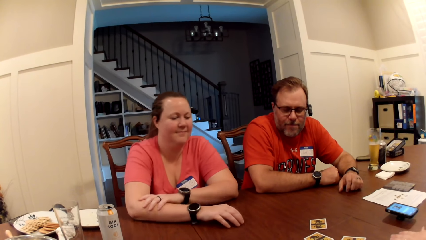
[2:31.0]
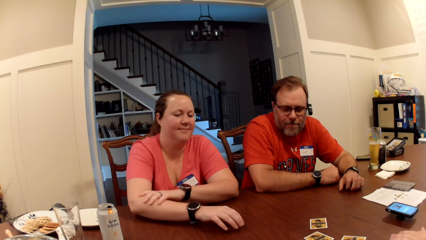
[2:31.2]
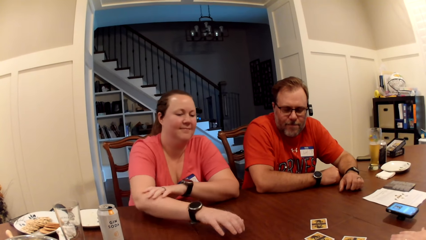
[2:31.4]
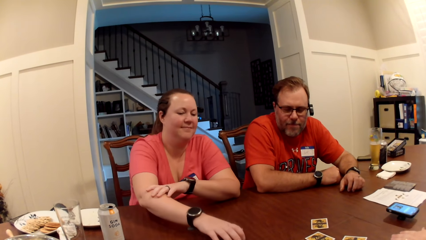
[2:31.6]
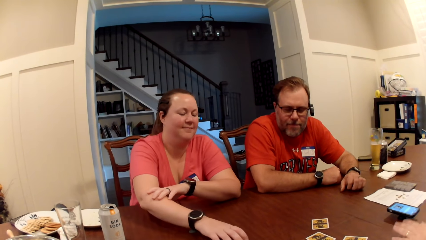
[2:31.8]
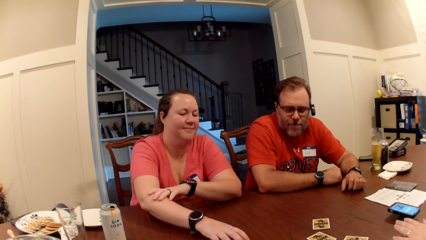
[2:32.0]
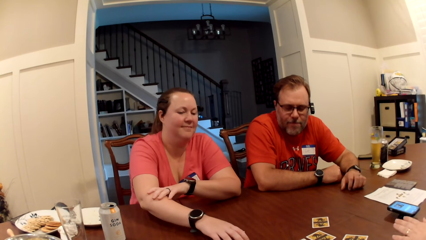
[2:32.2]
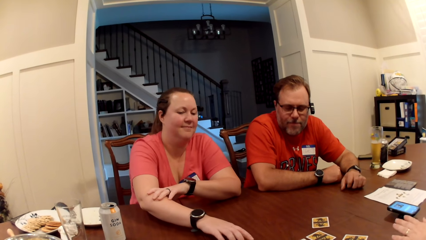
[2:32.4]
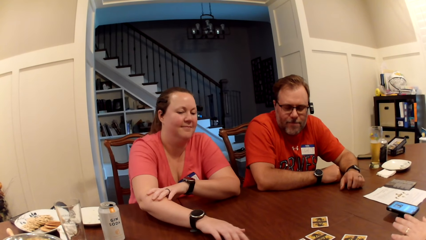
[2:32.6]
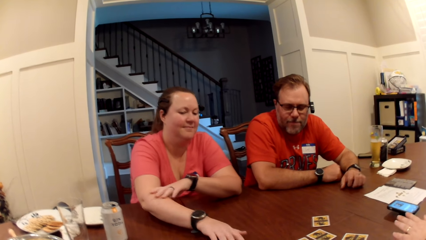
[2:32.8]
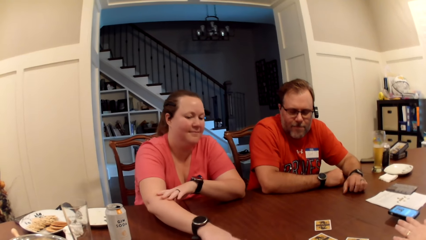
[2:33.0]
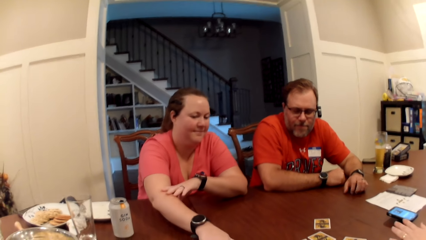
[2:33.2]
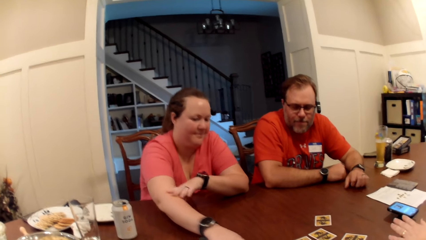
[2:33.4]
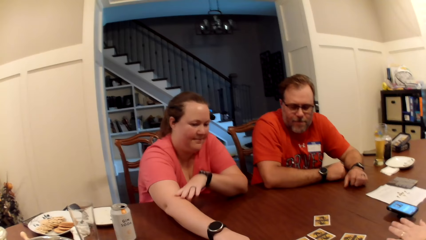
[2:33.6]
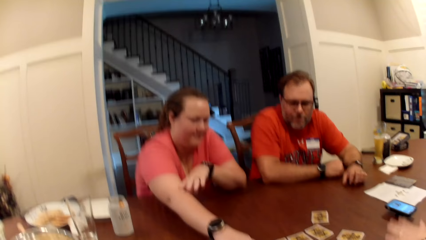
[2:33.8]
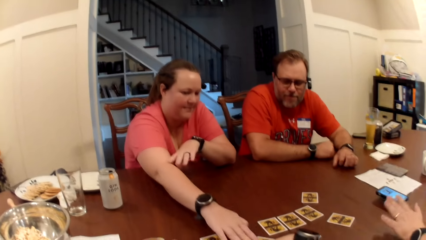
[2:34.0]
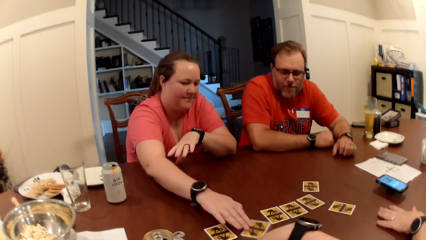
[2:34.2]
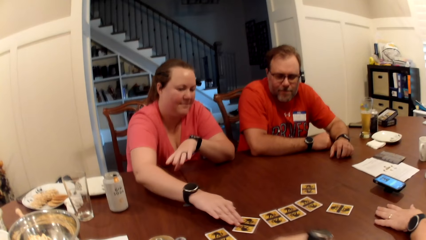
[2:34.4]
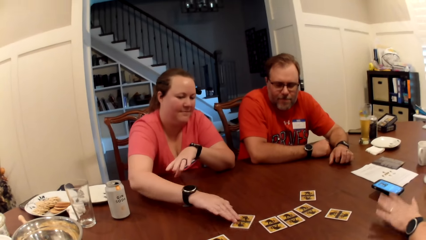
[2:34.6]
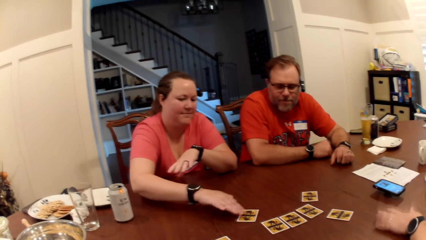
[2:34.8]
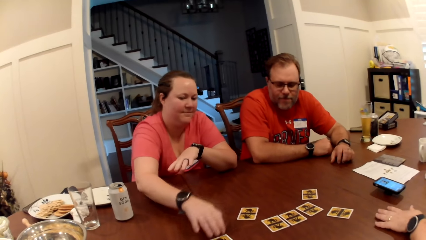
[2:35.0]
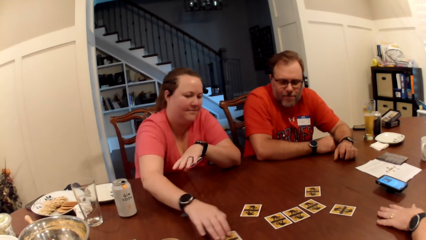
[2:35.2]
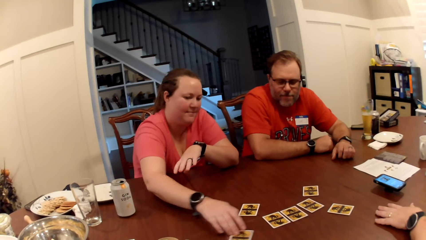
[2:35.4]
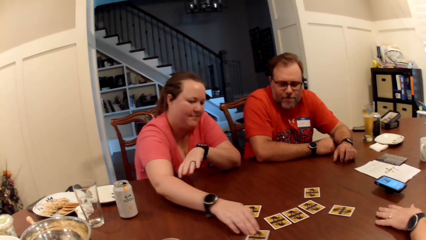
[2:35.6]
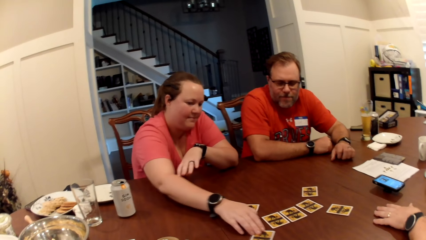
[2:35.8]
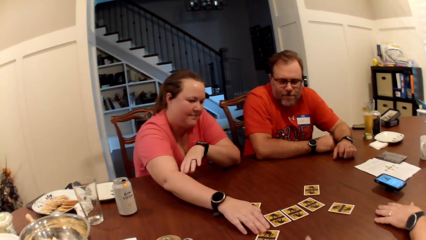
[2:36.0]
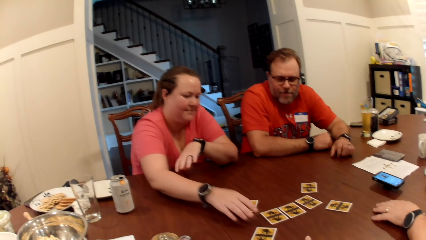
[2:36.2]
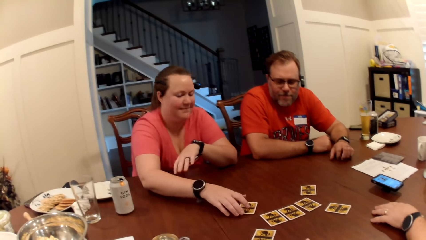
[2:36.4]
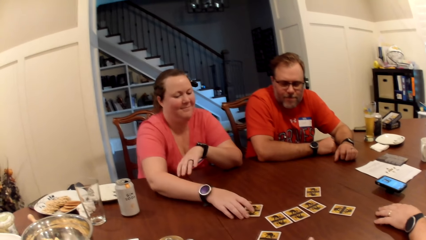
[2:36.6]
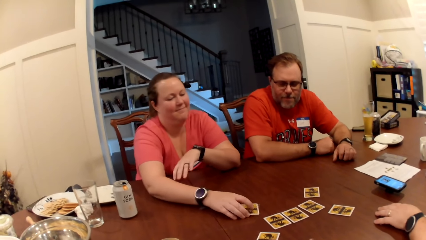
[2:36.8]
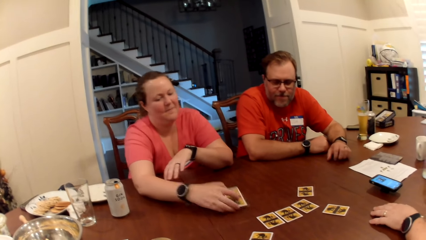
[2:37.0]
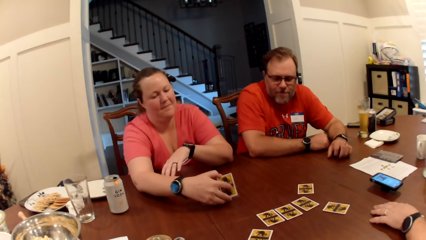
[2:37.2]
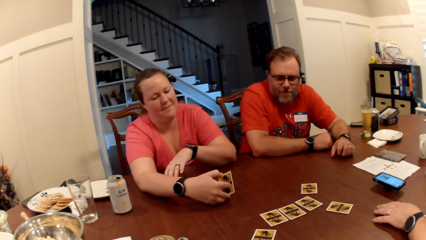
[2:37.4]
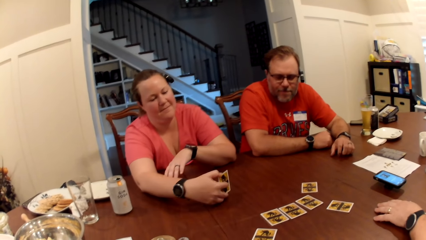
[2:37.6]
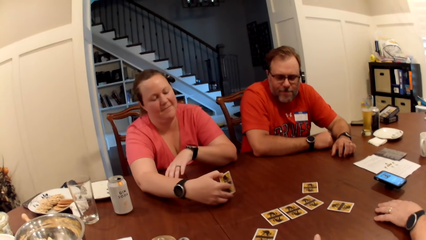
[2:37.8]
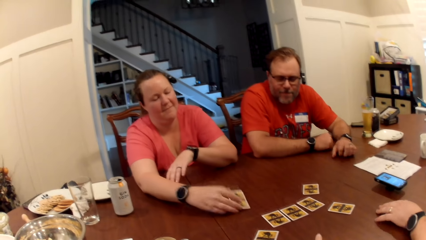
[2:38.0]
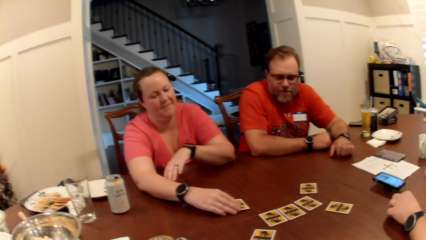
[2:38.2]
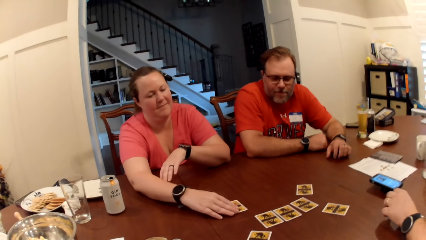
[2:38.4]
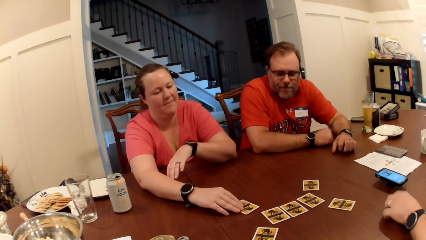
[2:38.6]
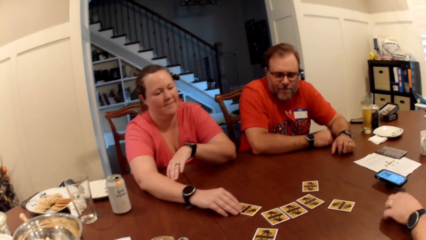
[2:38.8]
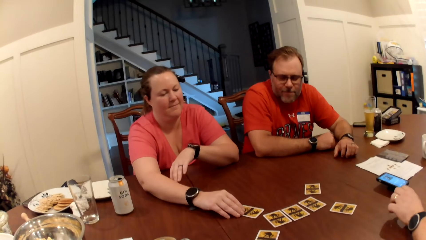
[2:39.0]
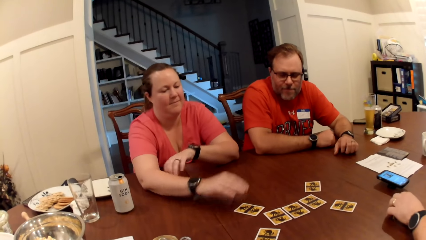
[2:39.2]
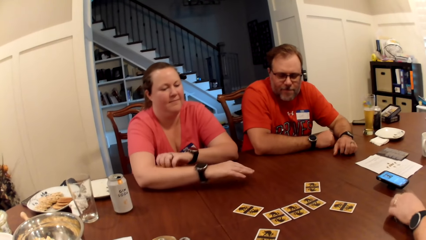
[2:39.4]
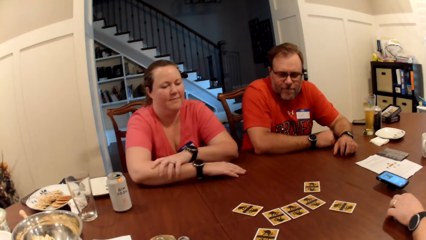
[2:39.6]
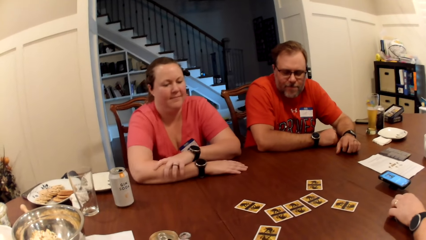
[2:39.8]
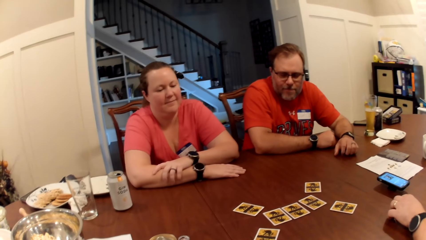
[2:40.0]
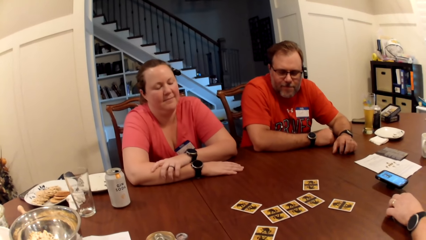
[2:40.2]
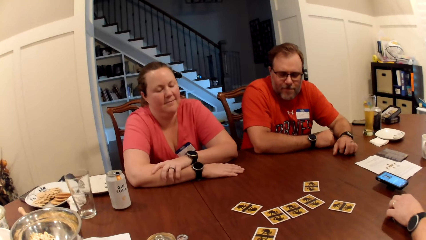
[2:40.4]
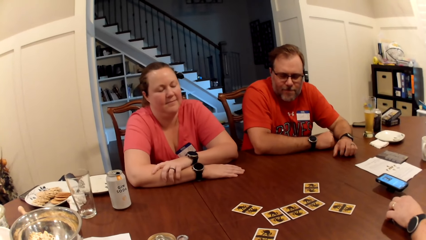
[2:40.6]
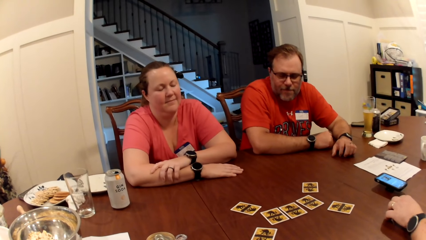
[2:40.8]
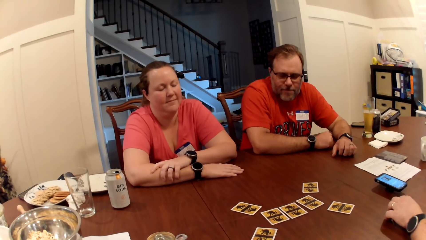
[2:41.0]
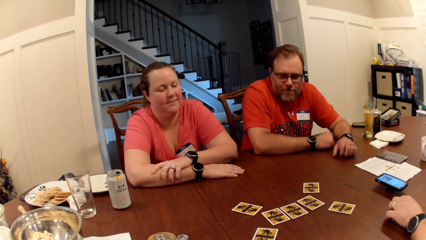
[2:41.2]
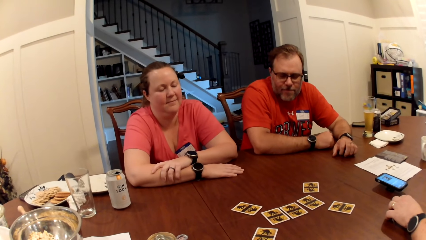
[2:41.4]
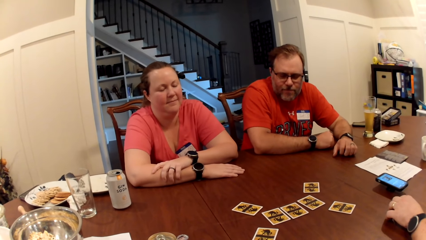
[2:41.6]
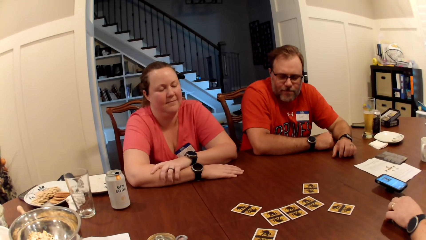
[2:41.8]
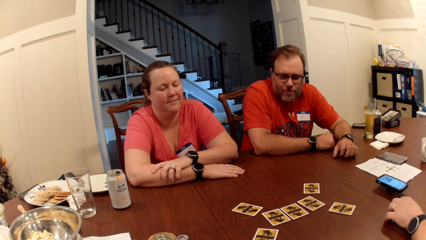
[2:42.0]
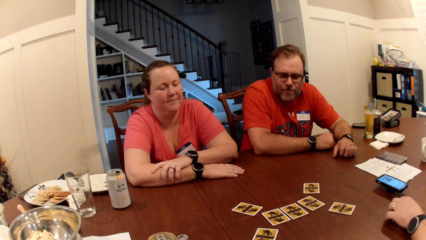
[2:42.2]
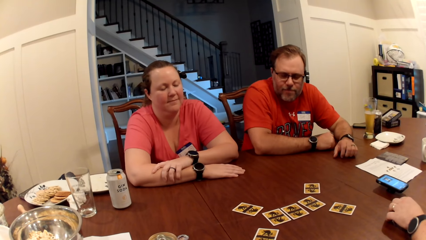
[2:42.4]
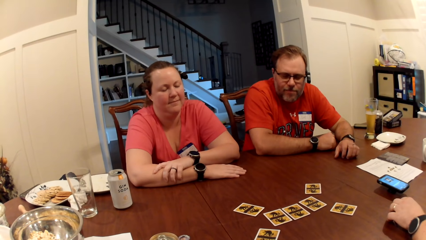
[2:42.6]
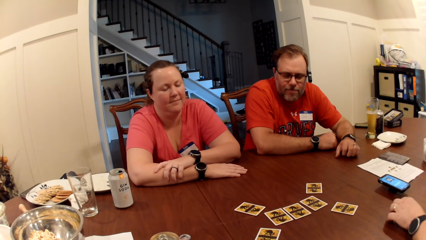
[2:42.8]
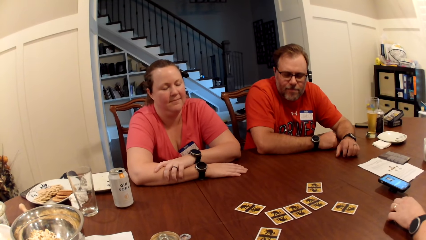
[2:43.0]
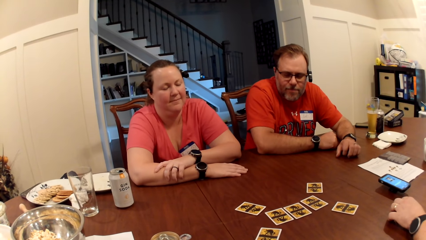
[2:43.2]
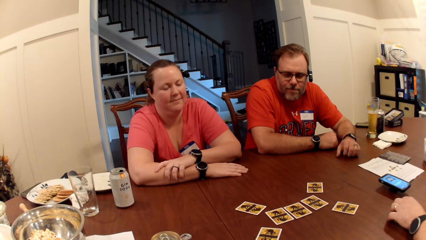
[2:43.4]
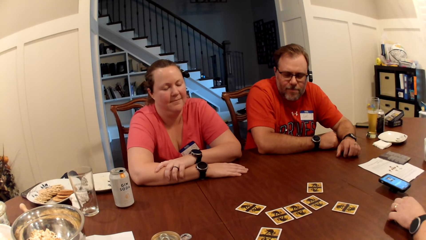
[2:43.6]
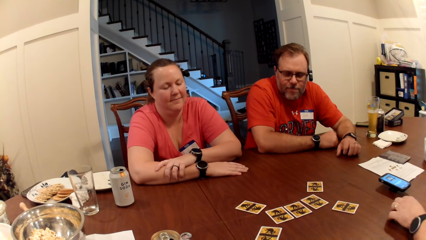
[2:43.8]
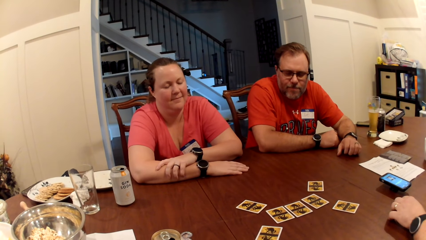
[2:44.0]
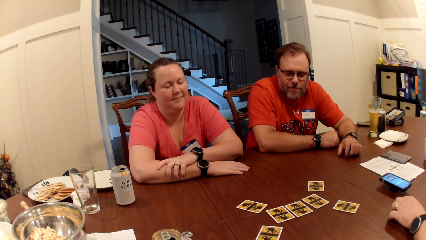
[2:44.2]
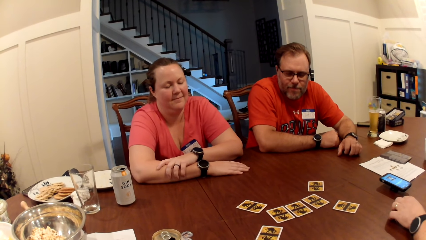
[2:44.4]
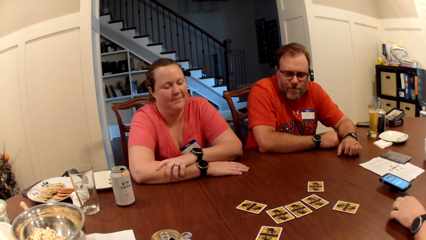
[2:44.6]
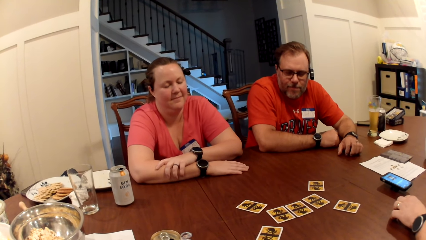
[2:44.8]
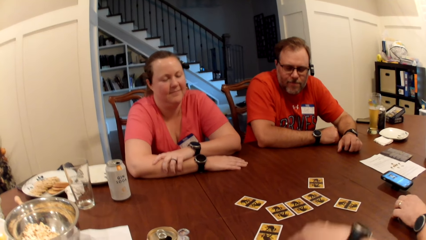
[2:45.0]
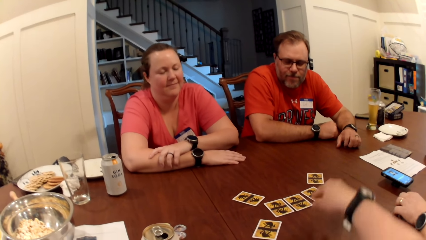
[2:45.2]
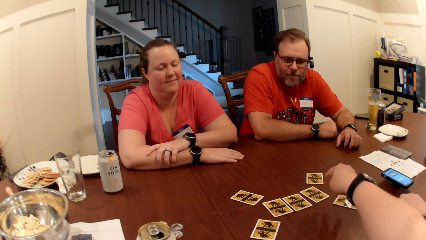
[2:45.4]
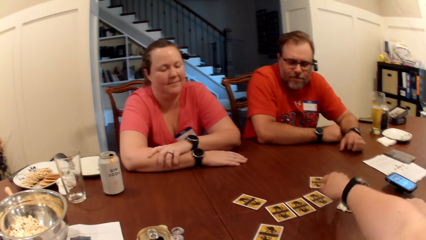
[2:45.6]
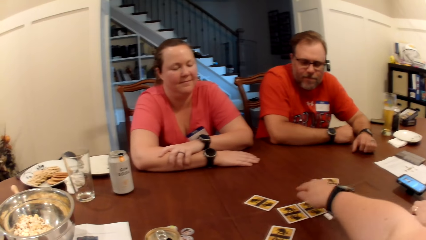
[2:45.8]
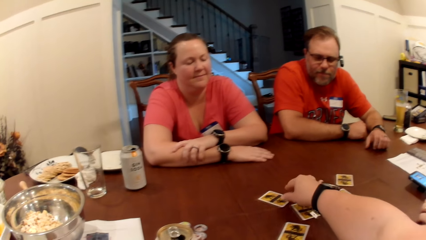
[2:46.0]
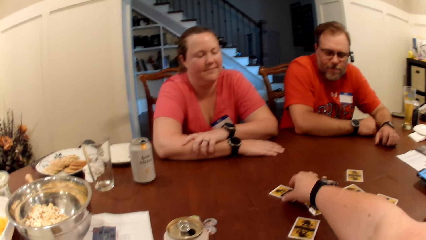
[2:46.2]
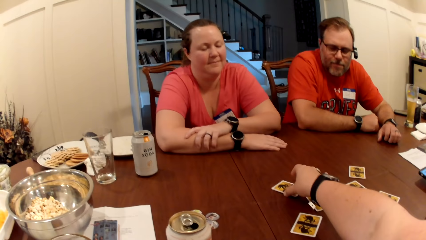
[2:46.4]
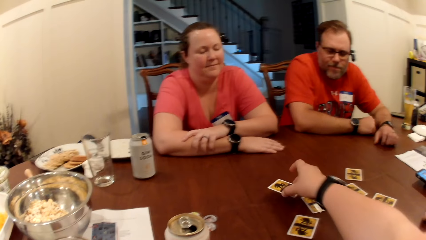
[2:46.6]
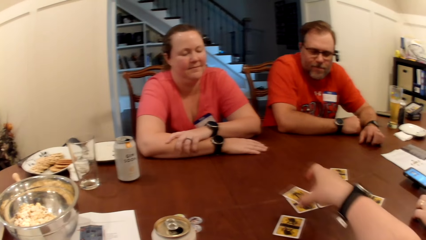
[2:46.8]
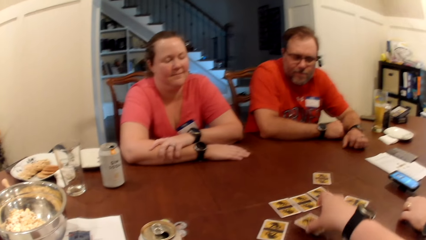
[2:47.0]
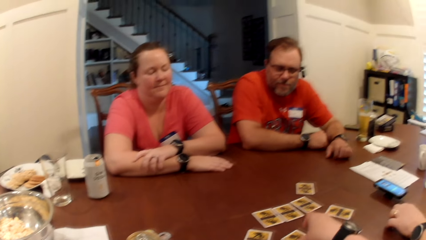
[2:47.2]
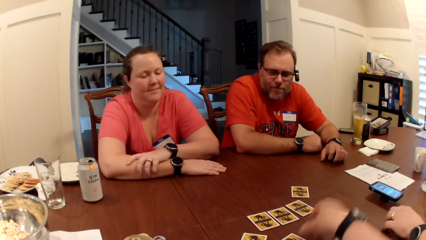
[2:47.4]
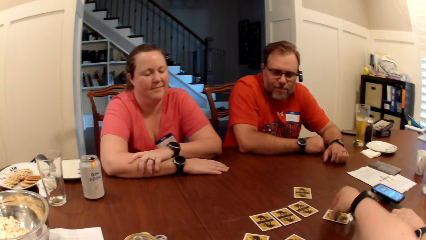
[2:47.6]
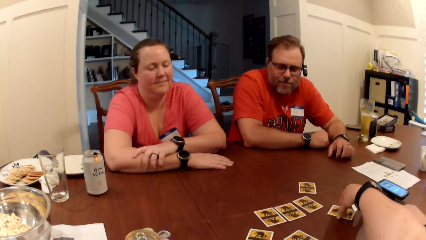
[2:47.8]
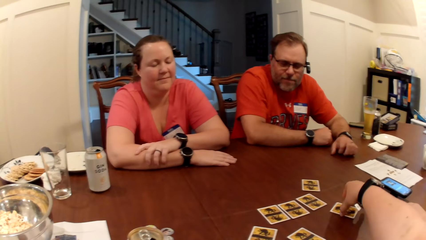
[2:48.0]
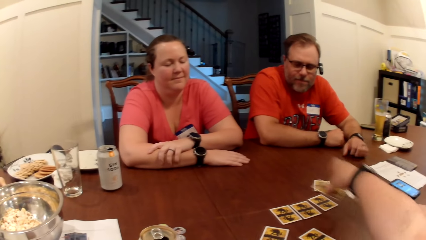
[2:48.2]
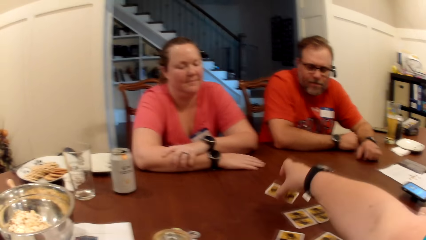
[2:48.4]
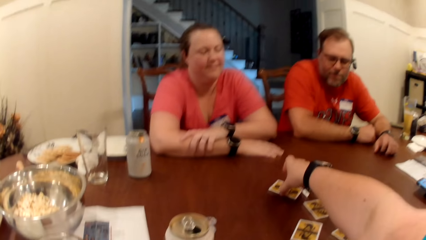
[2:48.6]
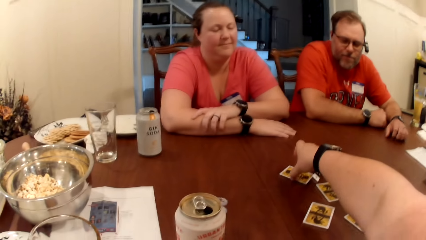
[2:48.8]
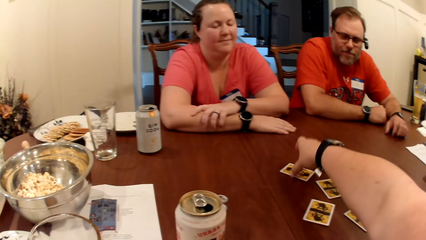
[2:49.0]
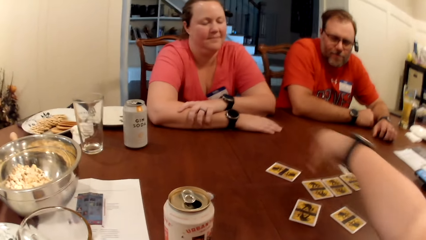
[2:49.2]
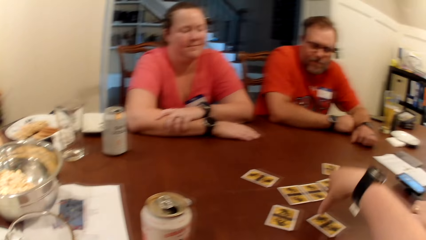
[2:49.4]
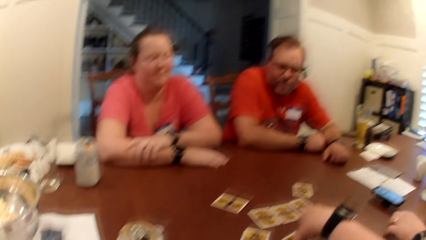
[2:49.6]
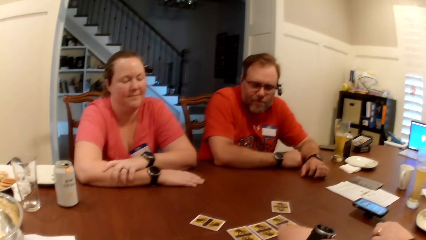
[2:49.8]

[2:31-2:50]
The camera wearer plays the One Night Ultimate Werewolf Daybreak card game with three persons. The woman moves the role card on the table with her right hand repeatedly. She picks up the role card on the table with her right hand. She checks the role card in her right hand. She drops the role card on the table with her right hand. The camera wearer picks up the role card on the table with her right hand. She drops the role card on the table with her right hand. She picks up the role card on the table with her right hand. She drops the role card on the table with her right hand.
